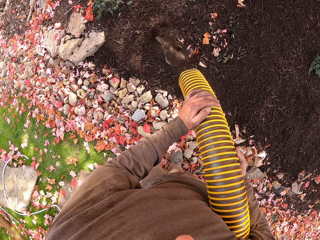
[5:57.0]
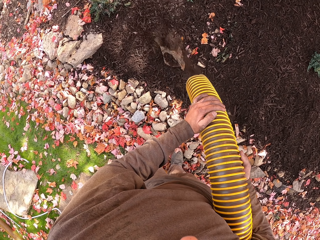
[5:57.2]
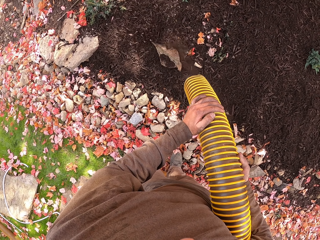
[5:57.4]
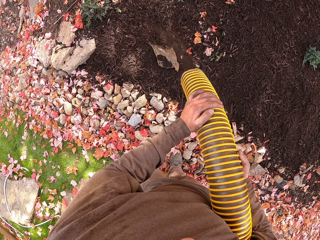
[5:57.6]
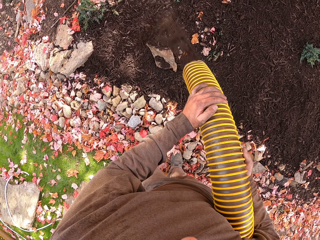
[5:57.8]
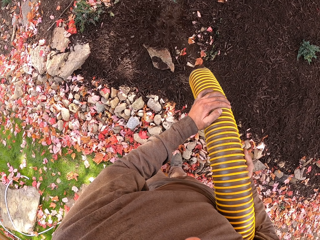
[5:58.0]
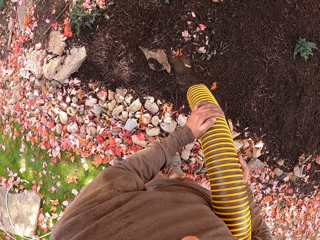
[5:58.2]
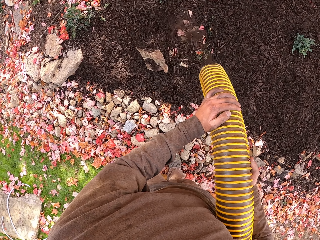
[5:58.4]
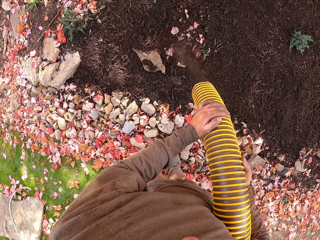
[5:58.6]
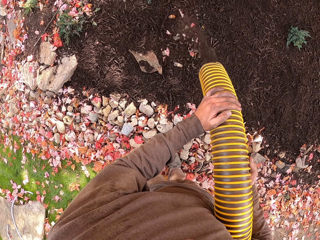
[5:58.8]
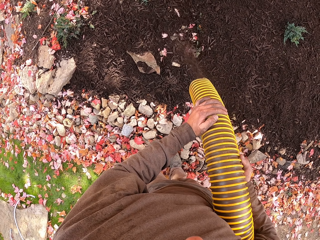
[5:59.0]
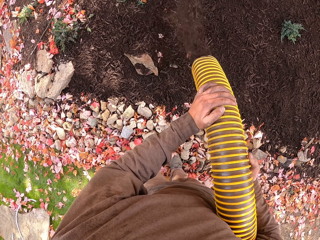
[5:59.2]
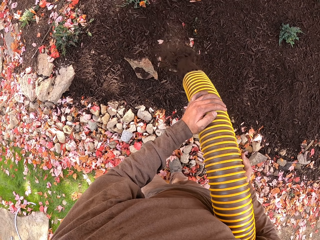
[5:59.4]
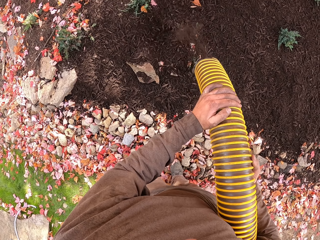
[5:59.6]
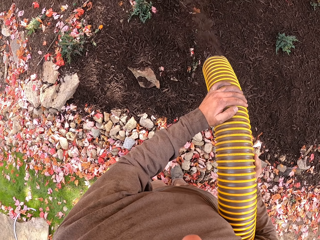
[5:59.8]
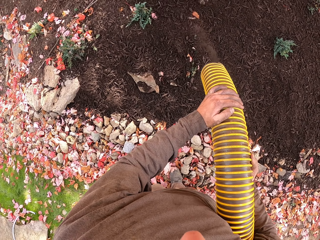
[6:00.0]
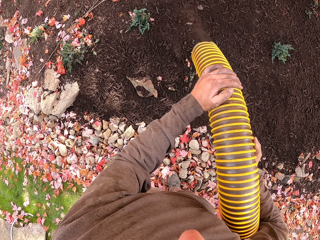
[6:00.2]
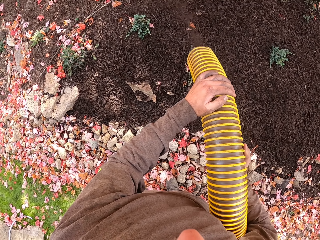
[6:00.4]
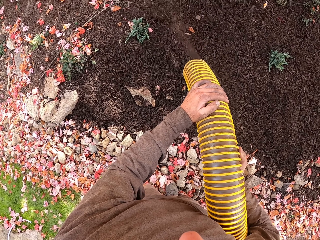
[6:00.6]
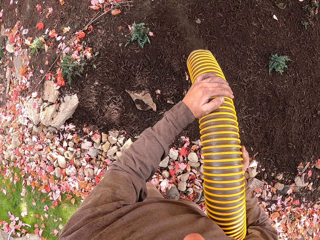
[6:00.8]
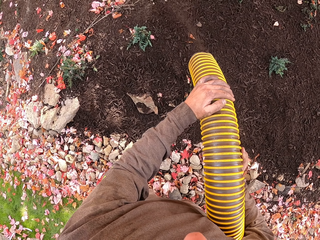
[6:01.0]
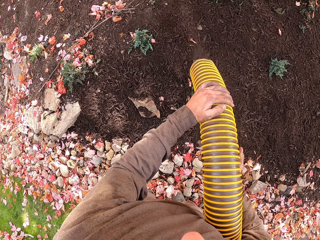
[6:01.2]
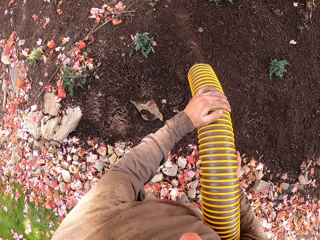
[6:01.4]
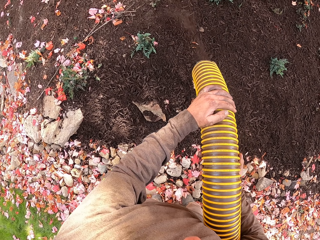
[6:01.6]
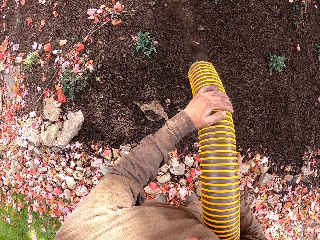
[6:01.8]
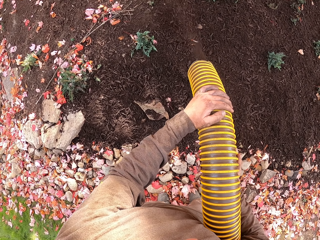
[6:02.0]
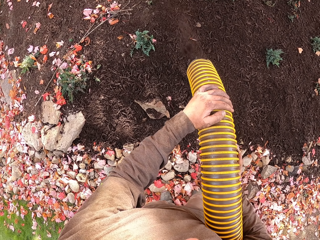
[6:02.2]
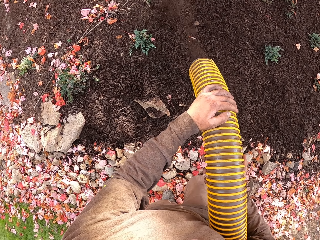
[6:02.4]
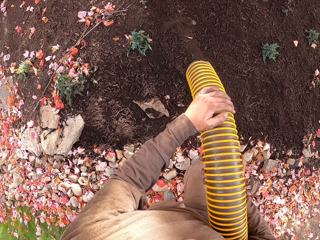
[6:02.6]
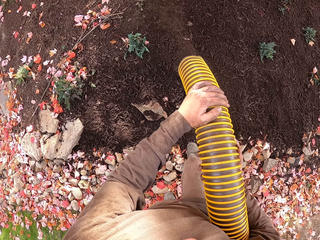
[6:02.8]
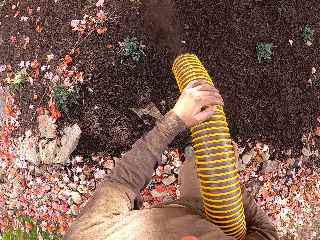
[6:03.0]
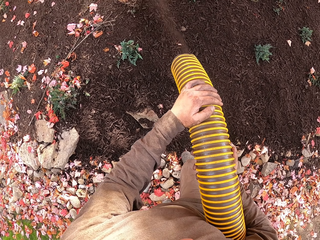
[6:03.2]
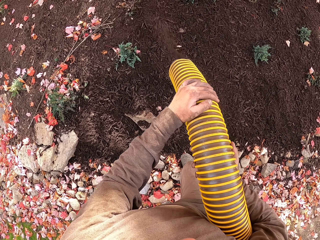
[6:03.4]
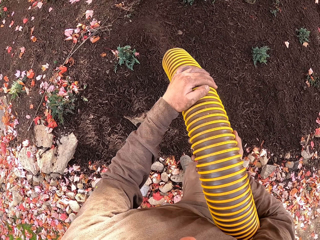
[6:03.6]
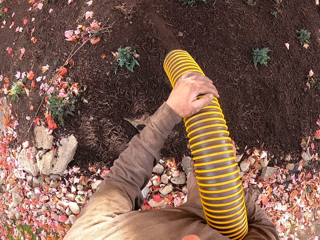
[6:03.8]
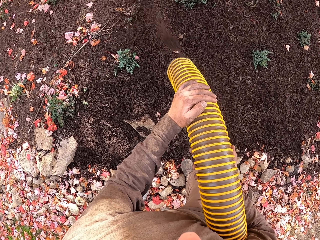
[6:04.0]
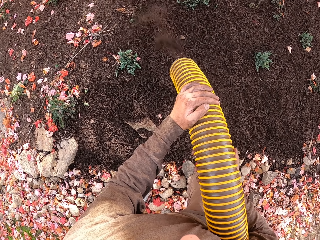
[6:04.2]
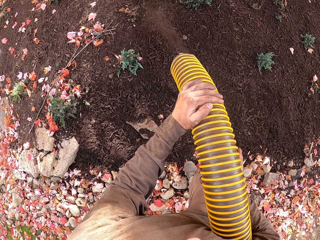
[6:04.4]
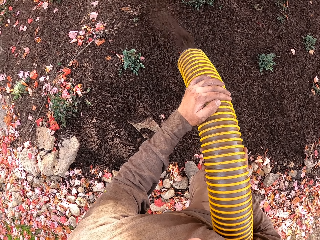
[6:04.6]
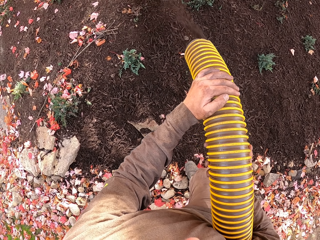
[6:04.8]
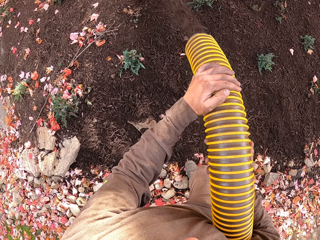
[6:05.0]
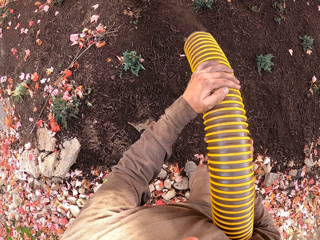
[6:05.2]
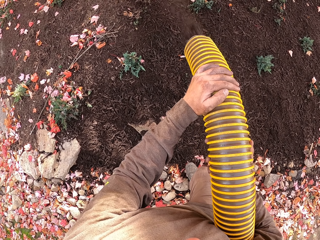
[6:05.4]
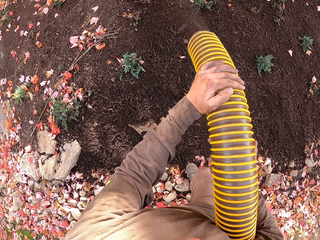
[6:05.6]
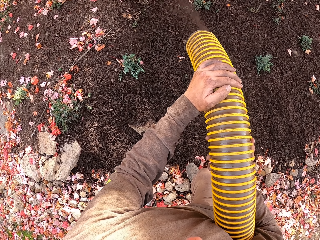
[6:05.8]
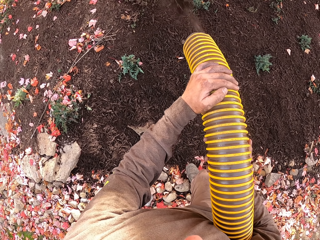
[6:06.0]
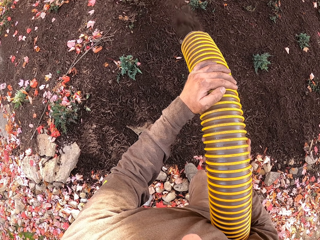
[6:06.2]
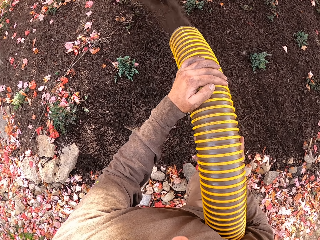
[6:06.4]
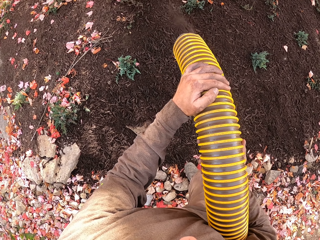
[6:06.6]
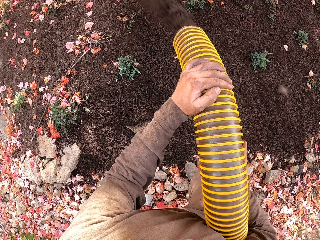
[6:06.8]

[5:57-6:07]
The camera wearer swings a pipe. They move the right leg.

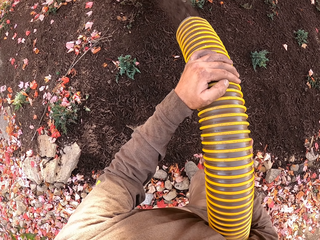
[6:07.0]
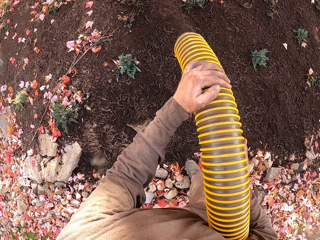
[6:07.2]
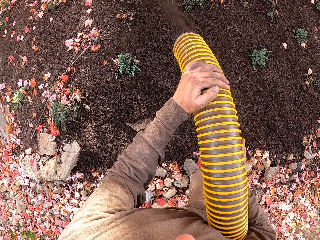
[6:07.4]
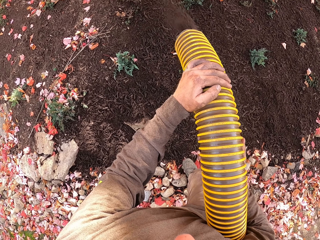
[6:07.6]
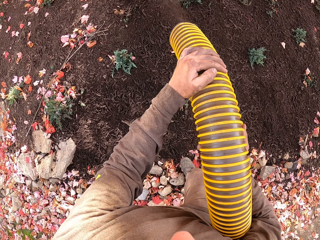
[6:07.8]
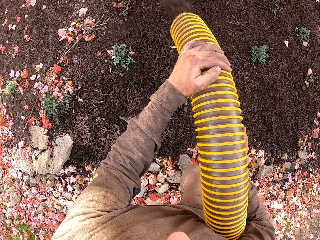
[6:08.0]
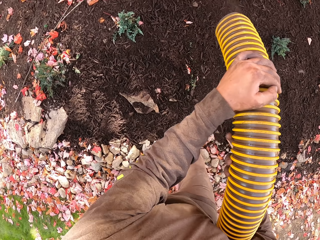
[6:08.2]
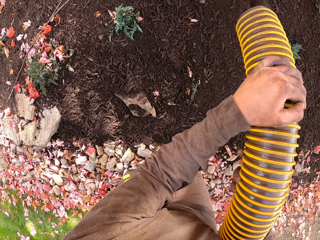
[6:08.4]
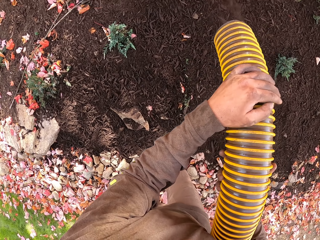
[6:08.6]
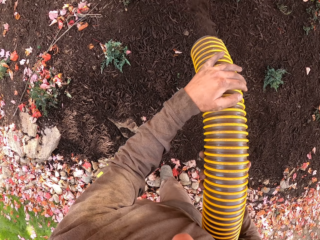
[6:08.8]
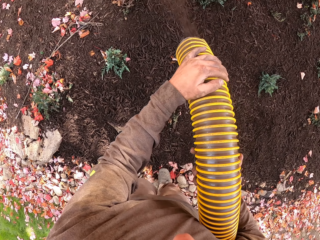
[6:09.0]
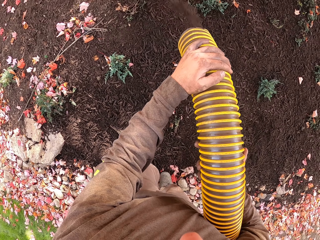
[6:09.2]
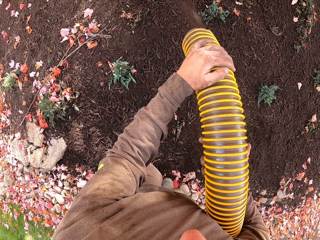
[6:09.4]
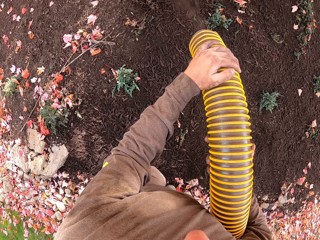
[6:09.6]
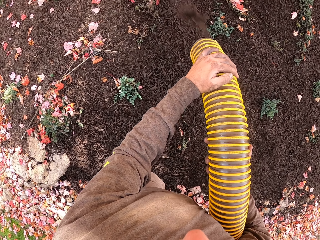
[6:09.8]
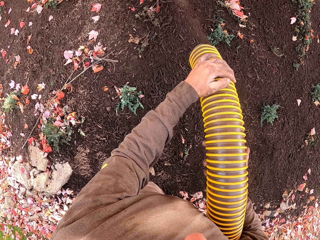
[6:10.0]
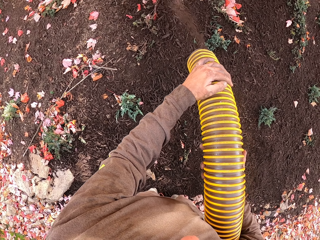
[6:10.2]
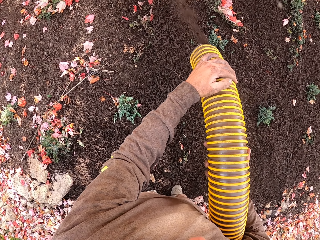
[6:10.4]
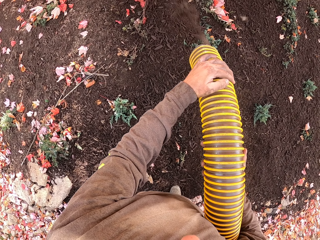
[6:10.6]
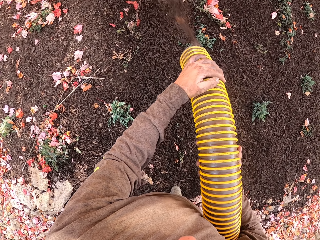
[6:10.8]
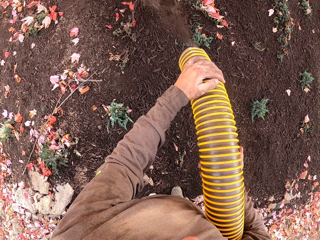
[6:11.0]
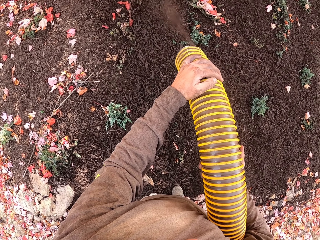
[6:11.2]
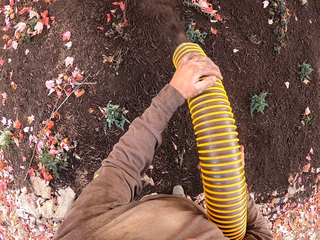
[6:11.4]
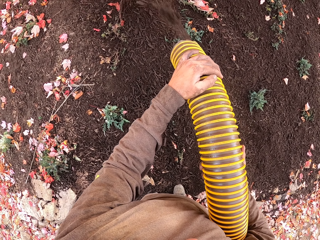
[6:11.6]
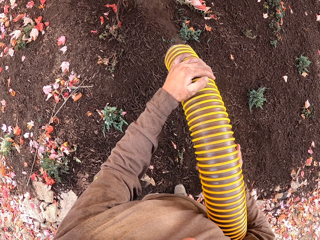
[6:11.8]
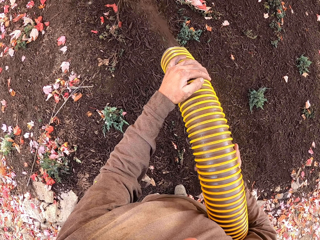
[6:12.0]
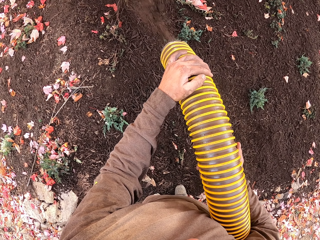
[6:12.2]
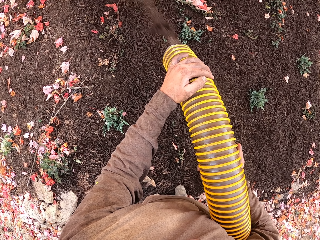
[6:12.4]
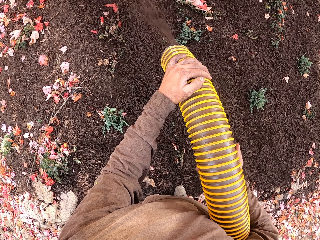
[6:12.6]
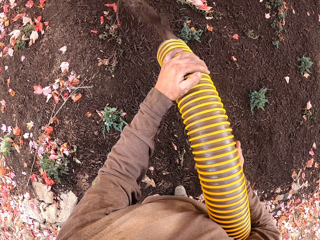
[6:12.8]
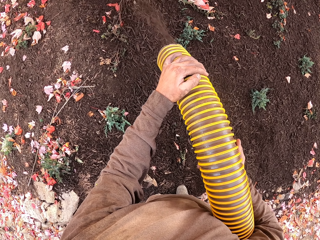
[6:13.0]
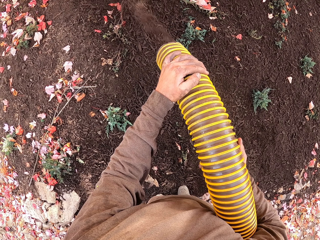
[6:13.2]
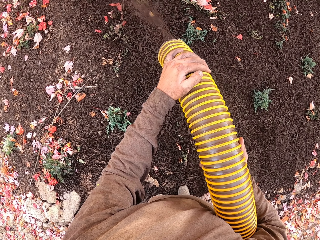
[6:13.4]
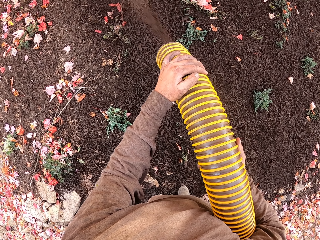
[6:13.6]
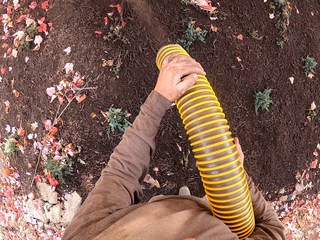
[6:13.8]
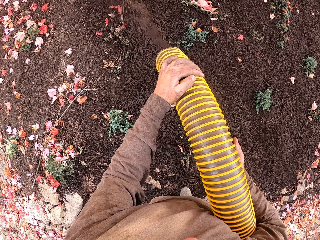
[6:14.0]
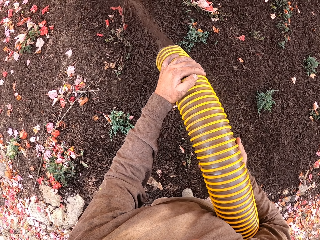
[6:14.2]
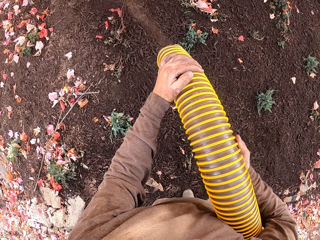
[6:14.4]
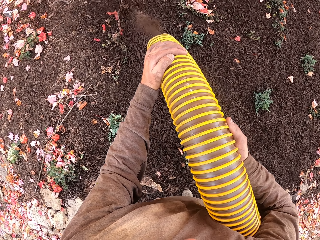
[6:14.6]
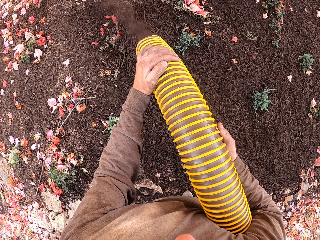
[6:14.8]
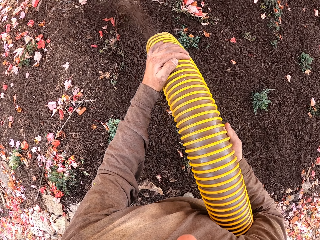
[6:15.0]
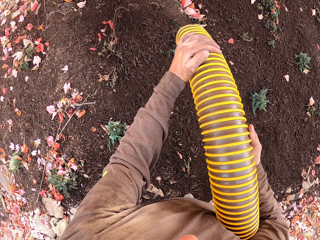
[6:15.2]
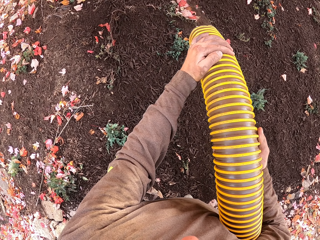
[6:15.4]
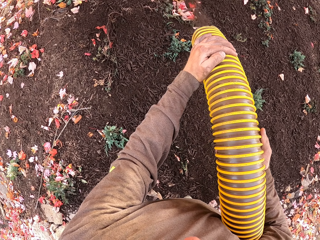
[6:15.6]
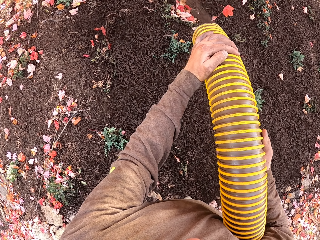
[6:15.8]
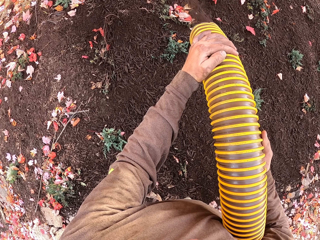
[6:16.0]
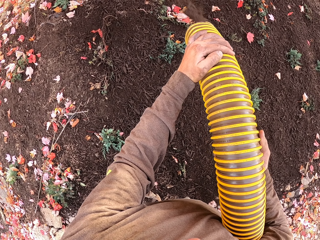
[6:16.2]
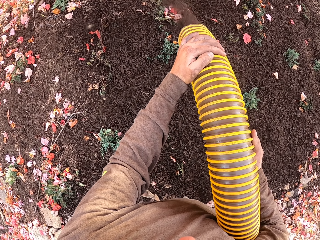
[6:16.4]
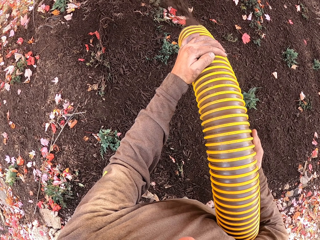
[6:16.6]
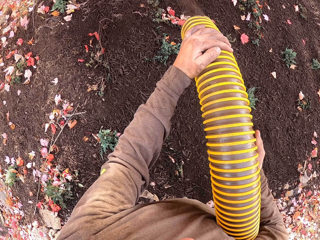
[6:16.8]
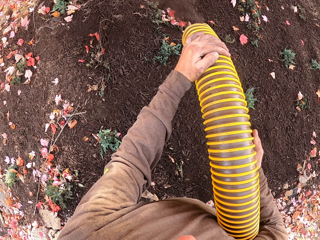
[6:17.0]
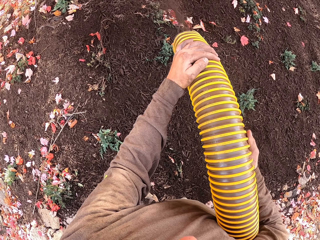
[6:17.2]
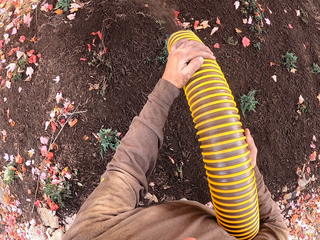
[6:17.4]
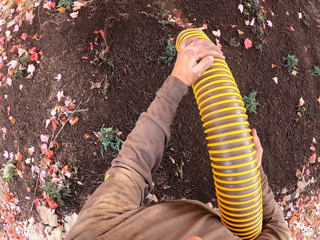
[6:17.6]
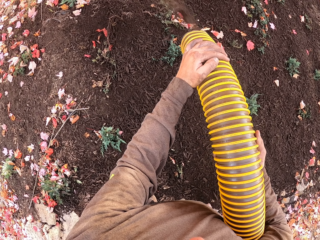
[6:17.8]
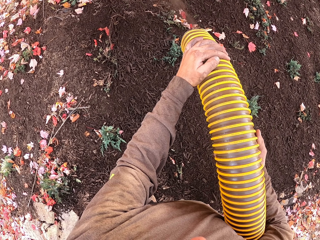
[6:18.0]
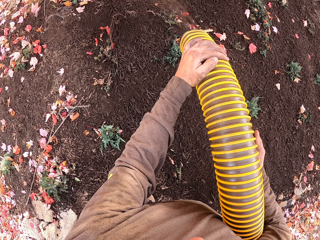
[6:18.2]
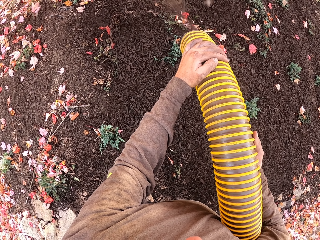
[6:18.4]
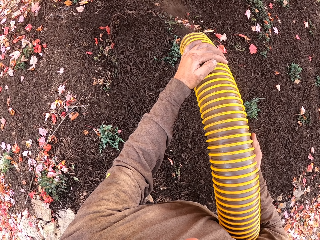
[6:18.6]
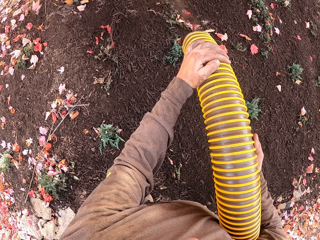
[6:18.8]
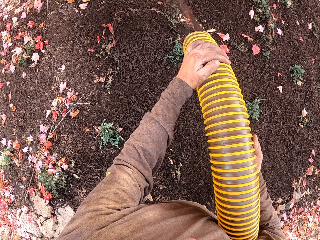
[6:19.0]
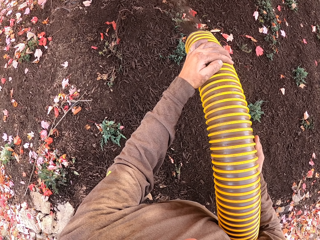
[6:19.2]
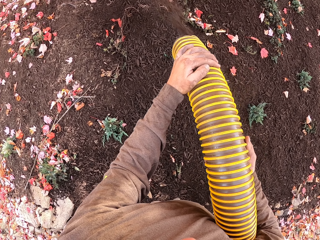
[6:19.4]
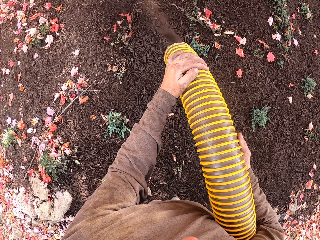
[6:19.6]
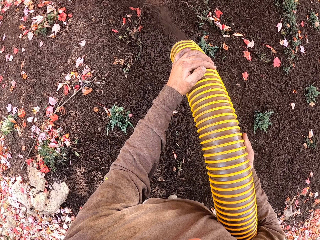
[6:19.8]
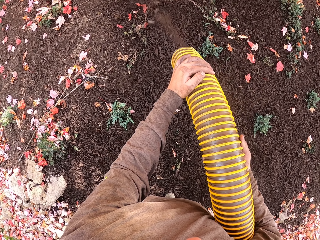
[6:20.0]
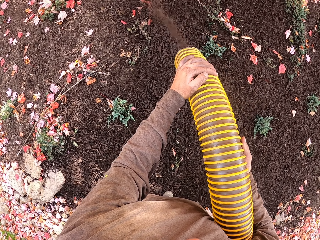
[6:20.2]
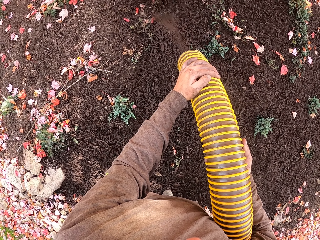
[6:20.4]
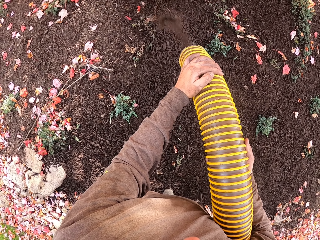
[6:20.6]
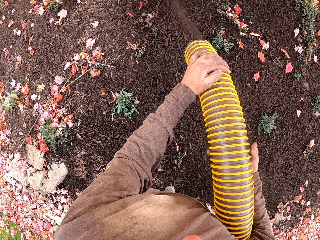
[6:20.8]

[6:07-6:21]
The camera wearer moves the left hand. They look forward. They cover the soil with mulch using a mulch blower.
